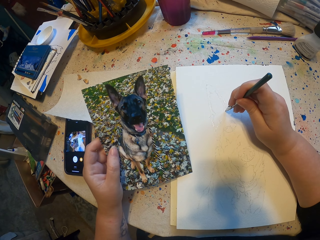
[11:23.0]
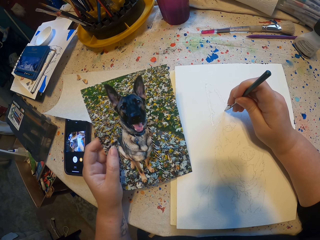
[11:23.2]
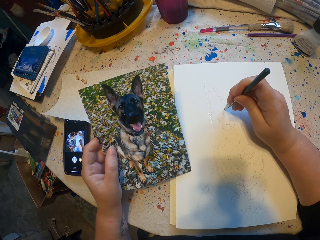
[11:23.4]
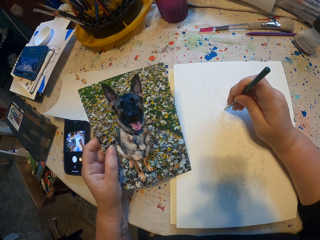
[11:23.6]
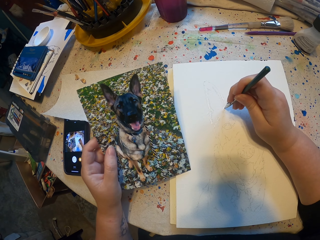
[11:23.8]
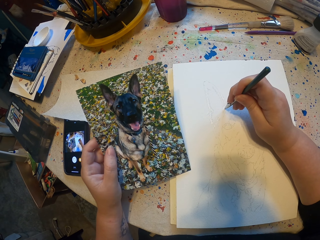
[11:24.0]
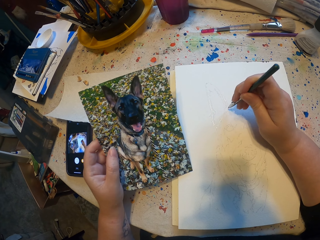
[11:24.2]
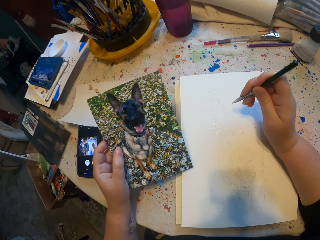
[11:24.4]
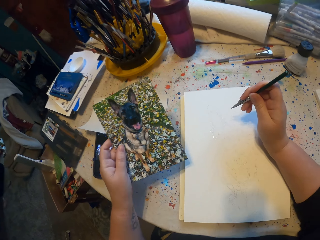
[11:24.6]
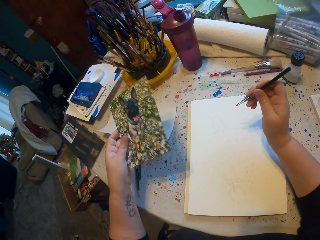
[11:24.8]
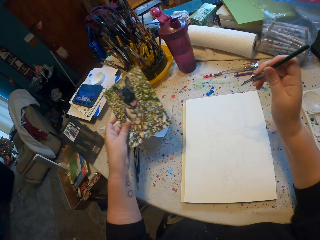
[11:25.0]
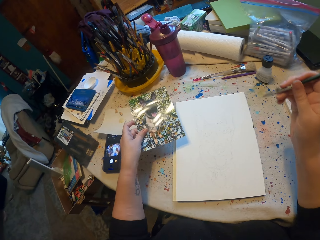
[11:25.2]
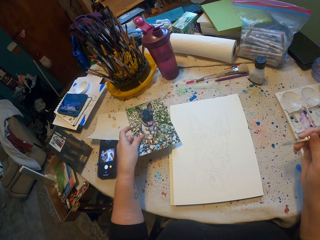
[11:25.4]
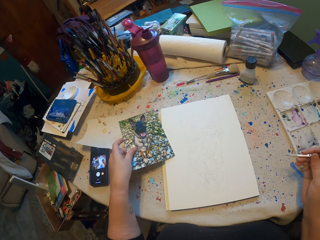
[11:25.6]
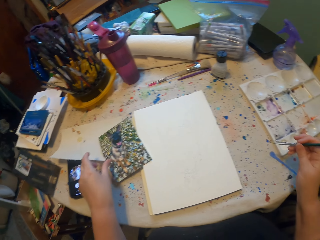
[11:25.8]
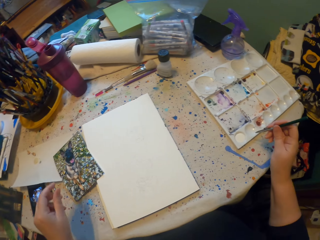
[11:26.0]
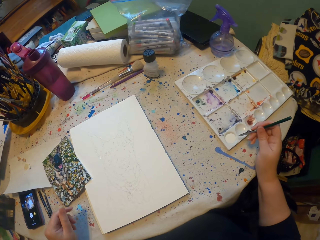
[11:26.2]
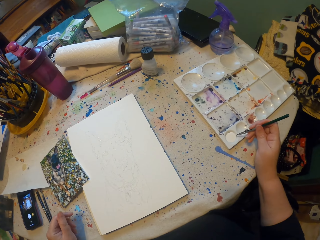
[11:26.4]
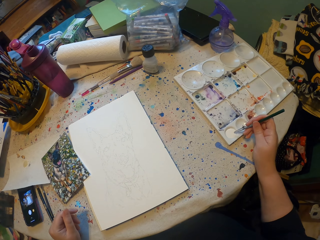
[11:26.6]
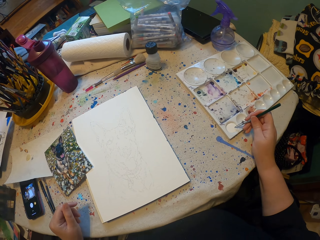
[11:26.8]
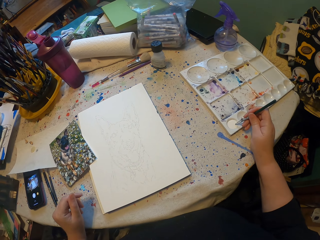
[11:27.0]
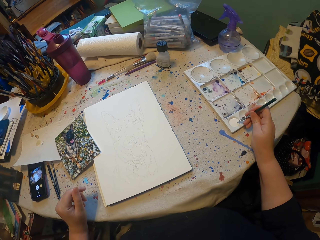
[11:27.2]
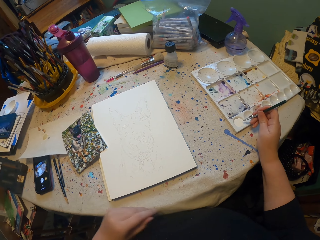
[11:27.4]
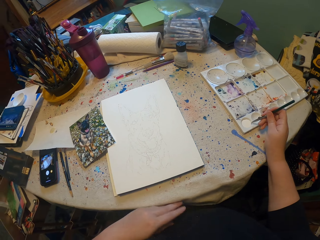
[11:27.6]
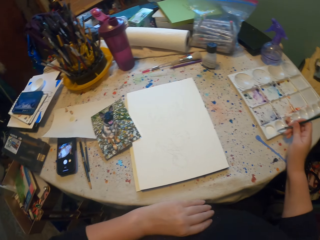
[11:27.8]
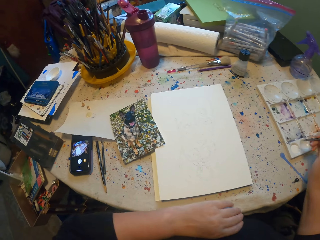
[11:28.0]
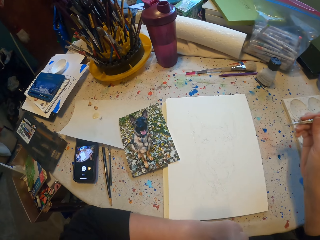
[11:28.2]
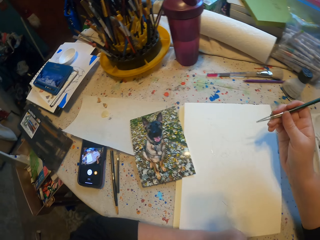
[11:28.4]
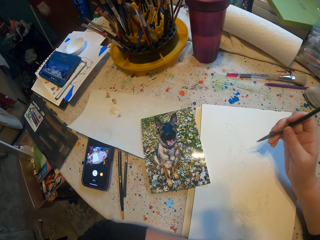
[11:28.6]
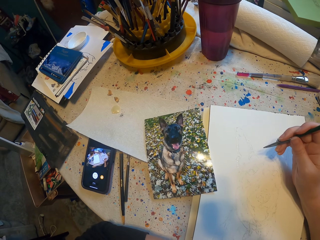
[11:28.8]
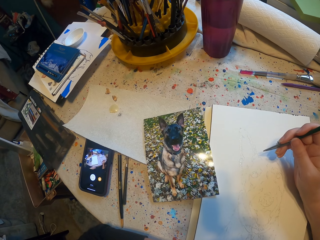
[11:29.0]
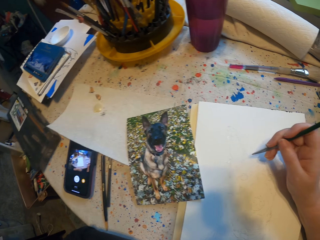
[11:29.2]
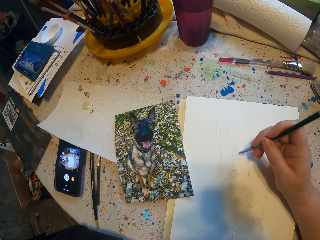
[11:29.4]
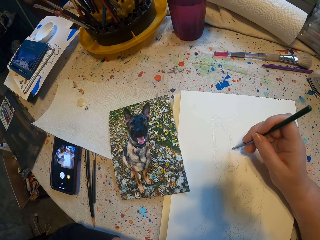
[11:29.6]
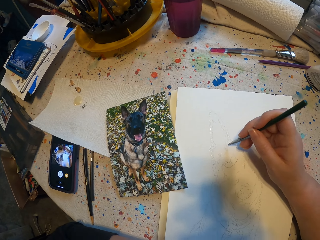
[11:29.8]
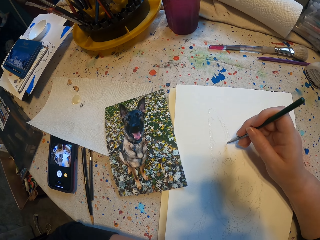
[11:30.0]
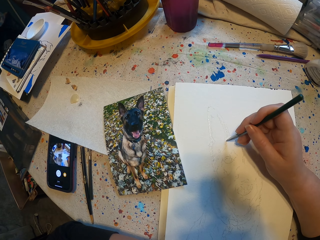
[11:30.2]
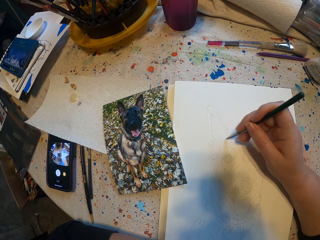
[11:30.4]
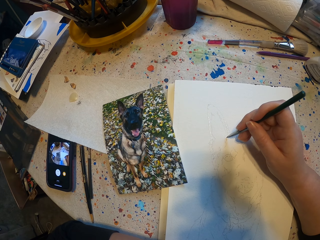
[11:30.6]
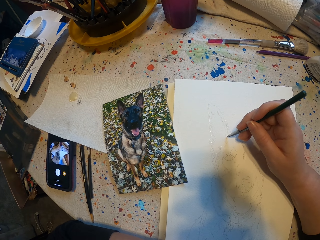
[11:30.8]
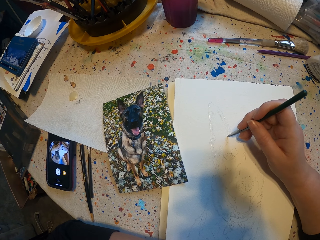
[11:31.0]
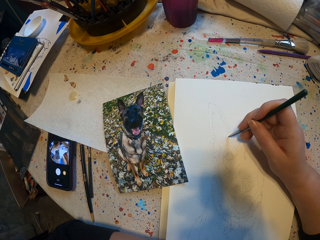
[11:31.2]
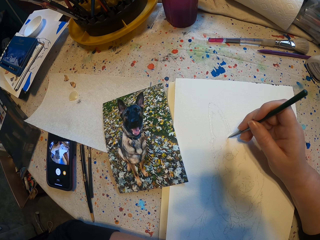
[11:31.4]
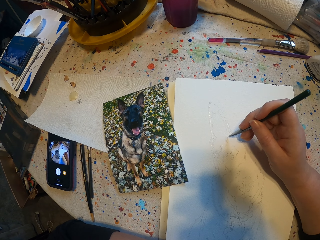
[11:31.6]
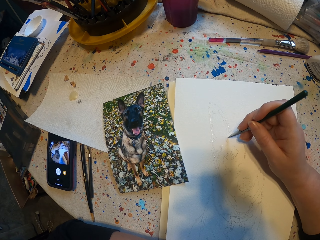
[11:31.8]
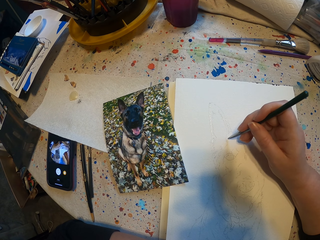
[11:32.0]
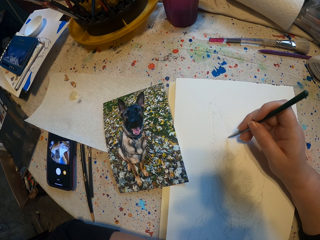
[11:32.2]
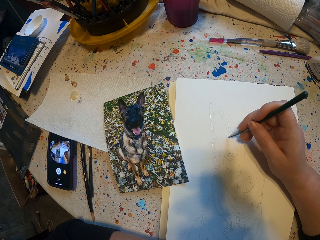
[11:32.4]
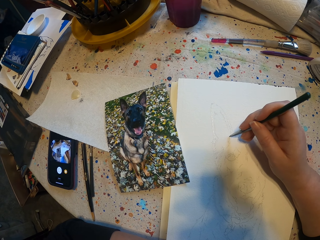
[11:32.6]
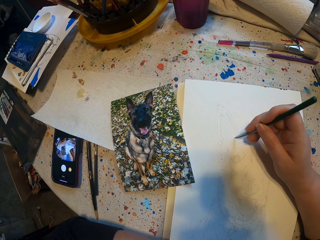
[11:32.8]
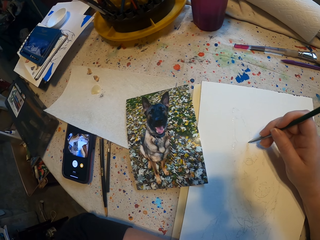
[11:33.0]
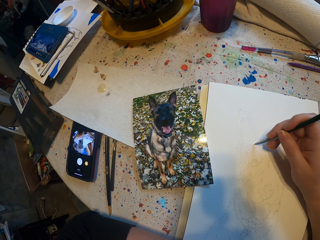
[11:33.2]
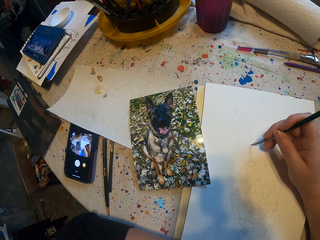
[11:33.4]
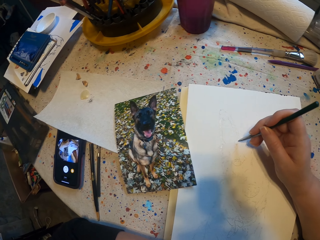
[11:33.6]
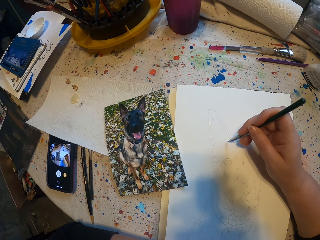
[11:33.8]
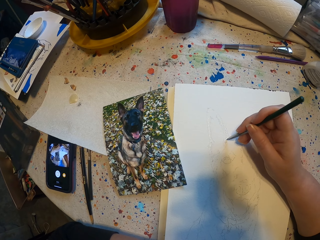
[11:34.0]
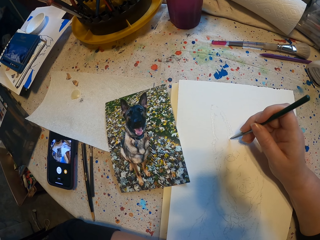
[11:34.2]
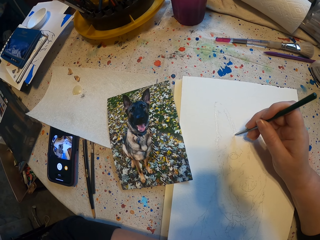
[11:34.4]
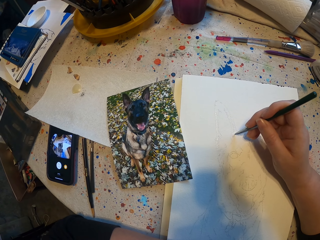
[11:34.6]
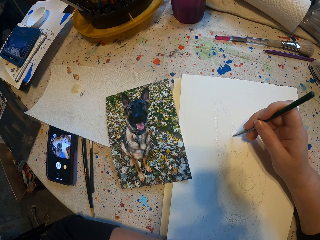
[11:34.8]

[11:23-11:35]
The camera wearer puts a picture on the table. They dip a brush in the paint. They draw a sketch in the book. They dip the brush in the paint again. They draw a sketch again.

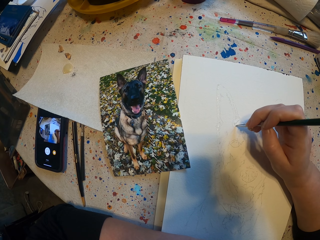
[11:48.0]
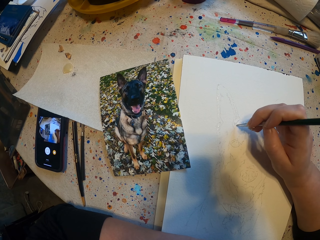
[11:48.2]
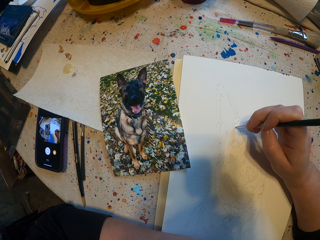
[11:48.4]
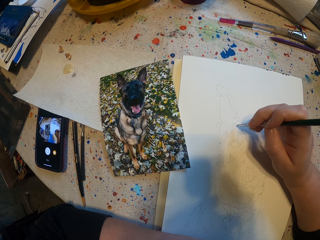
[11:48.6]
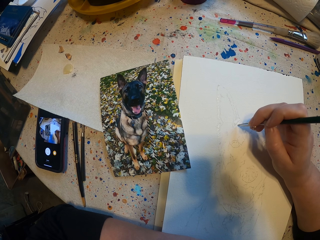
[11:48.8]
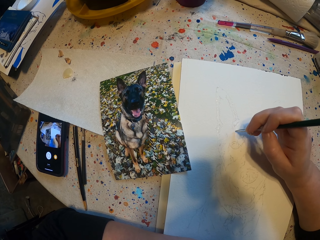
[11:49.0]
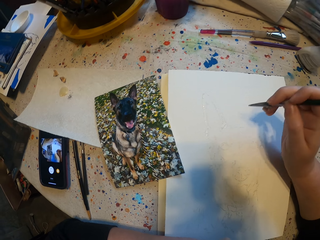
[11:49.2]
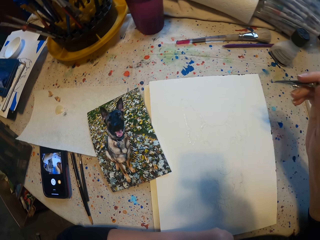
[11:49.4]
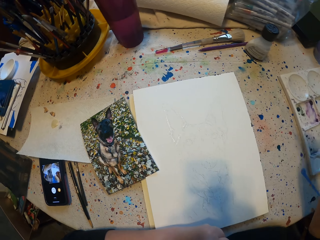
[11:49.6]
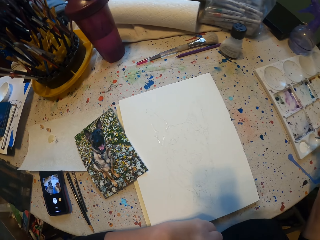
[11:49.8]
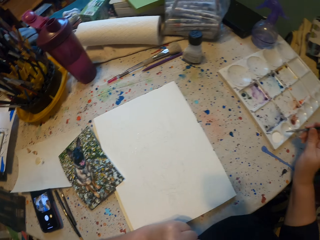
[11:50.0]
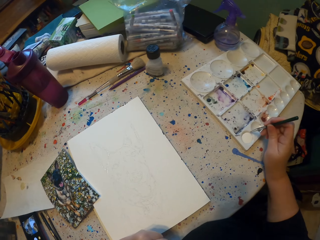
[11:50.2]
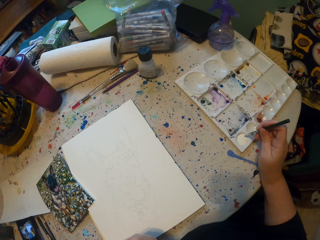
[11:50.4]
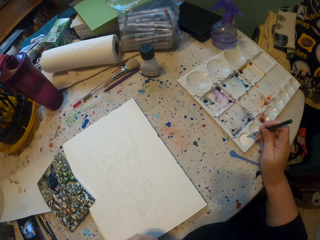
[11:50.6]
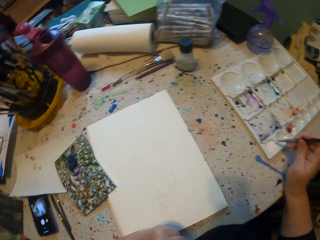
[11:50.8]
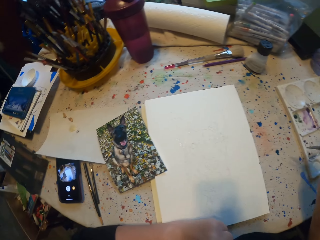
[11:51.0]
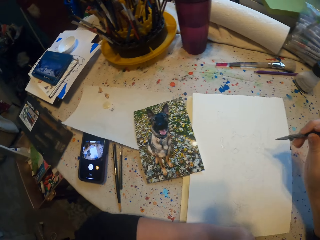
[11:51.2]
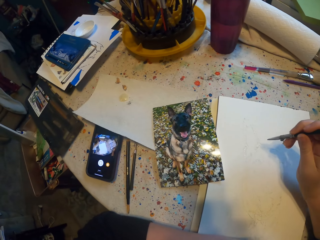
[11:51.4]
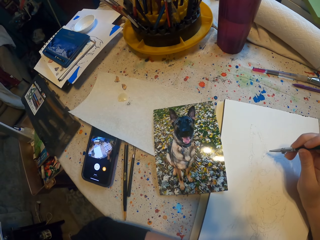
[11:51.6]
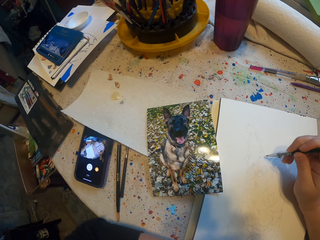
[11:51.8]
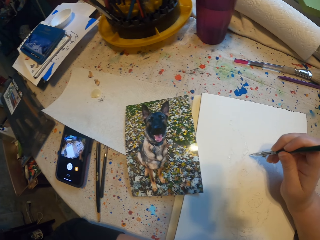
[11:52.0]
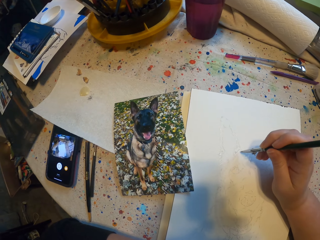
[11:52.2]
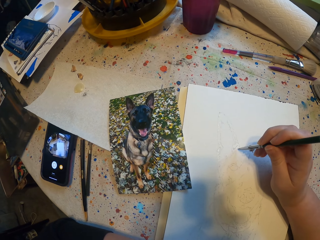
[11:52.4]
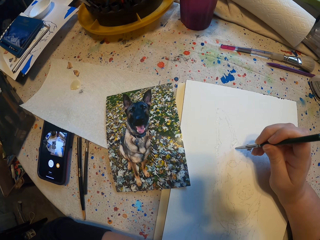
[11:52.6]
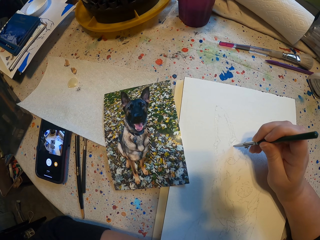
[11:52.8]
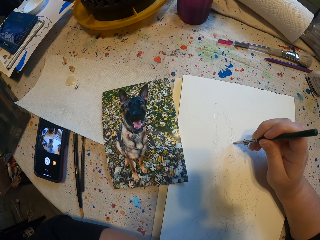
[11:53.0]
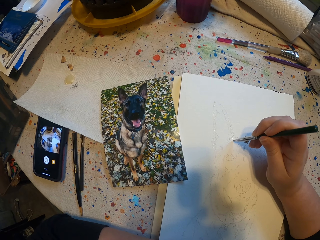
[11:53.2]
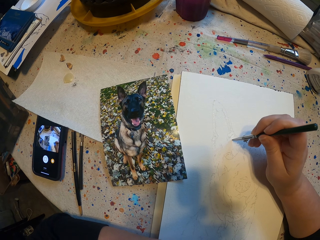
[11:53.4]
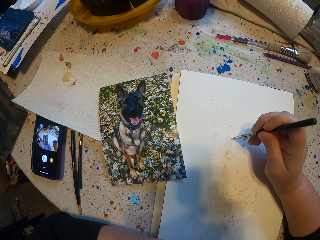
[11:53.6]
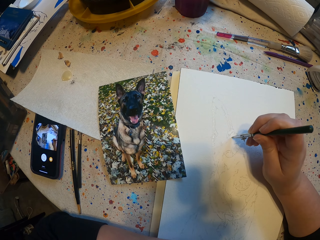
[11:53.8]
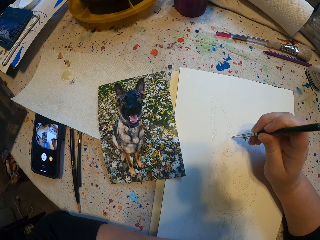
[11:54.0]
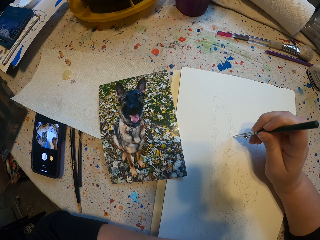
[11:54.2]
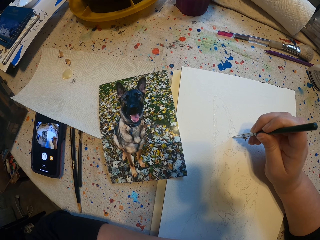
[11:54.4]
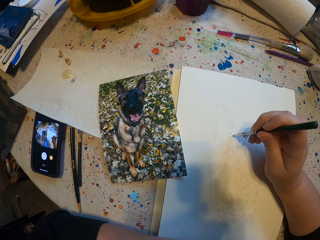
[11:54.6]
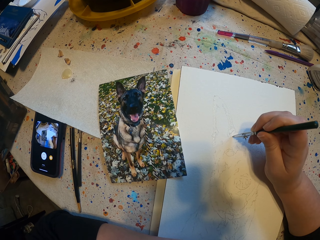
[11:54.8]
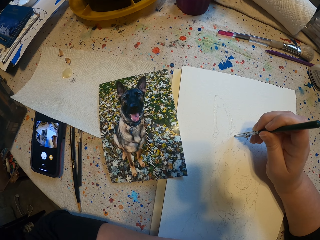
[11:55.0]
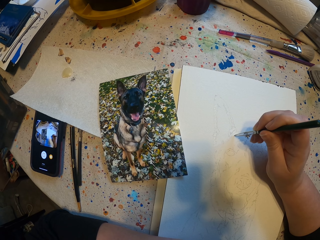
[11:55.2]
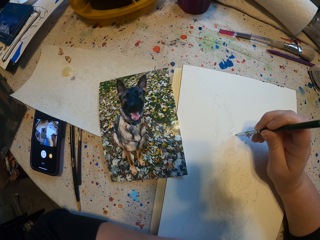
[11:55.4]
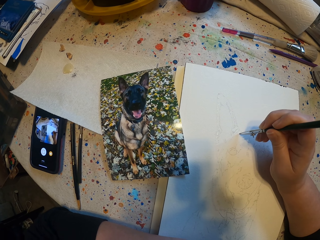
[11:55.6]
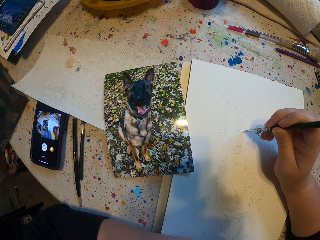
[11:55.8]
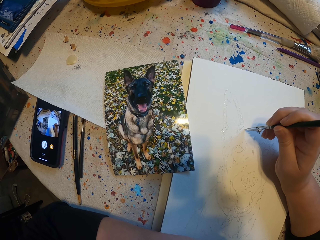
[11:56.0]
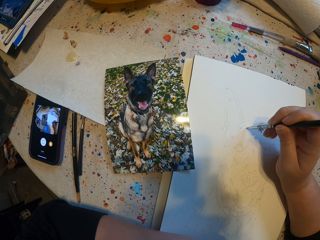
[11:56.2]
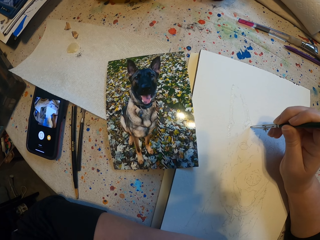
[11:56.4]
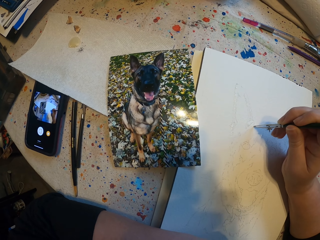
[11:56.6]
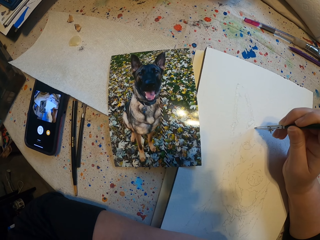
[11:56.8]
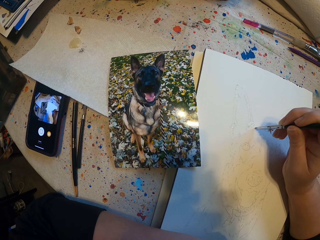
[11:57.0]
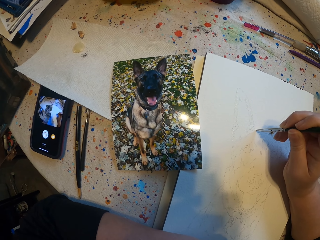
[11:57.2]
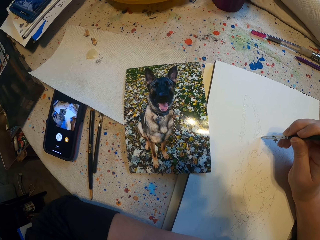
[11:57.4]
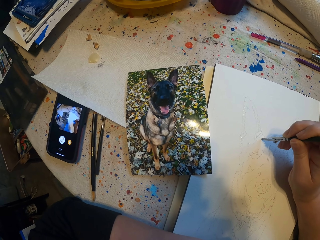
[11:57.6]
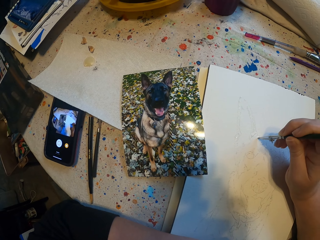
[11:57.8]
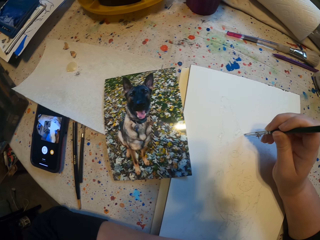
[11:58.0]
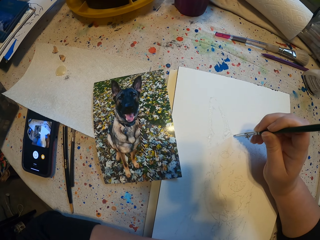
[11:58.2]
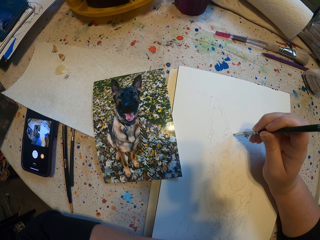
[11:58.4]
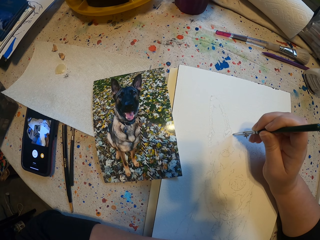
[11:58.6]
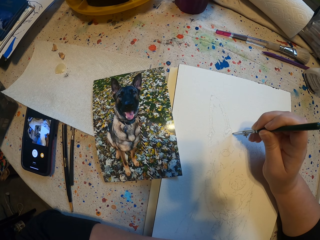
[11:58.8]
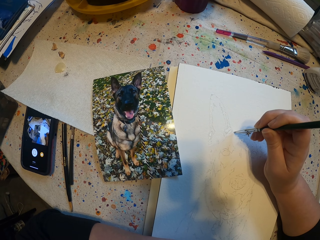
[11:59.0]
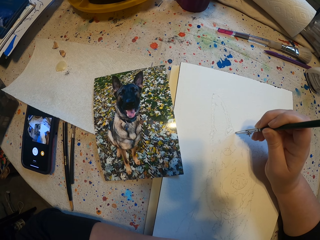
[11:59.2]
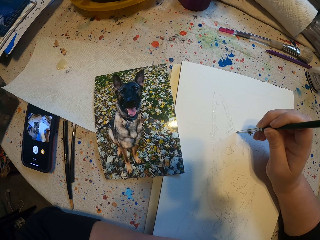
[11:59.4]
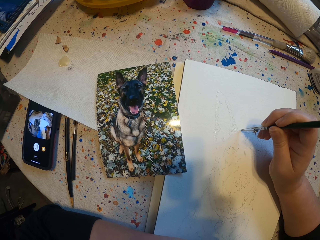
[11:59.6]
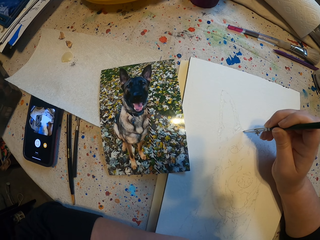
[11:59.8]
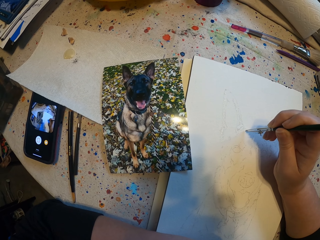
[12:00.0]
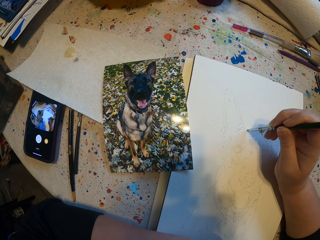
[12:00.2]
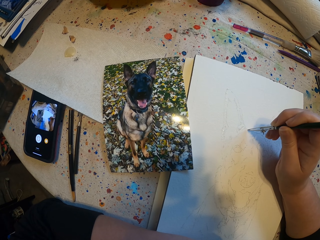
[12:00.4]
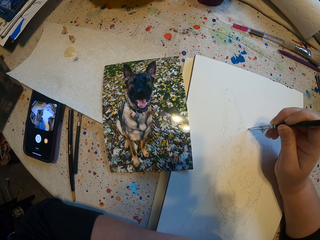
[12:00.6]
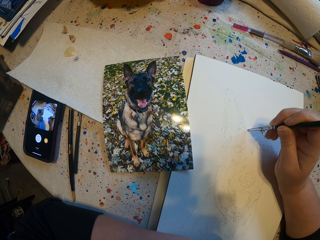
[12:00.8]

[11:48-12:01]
The camera wearer dips a brush in the paint. They draw a sketch in the book.
